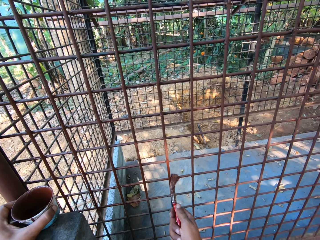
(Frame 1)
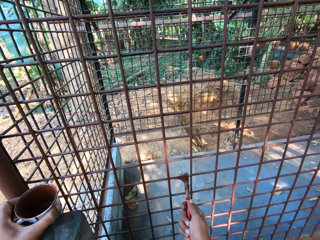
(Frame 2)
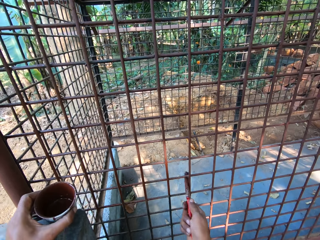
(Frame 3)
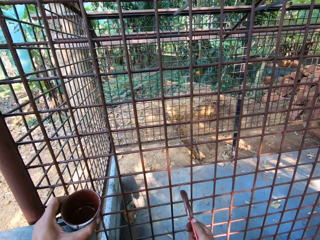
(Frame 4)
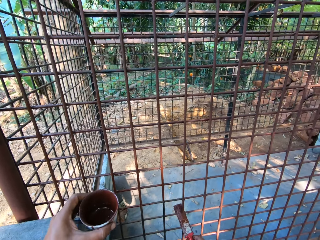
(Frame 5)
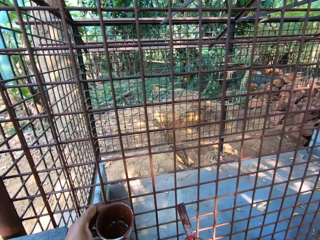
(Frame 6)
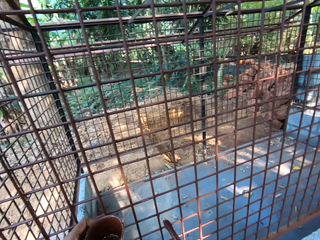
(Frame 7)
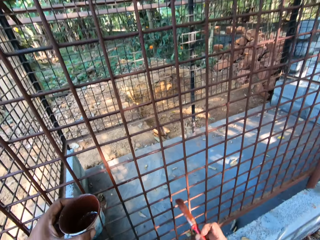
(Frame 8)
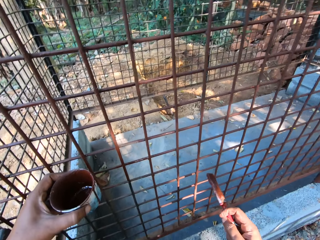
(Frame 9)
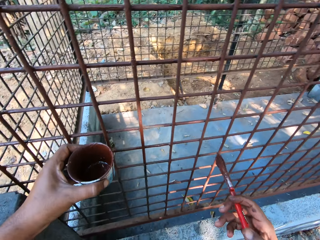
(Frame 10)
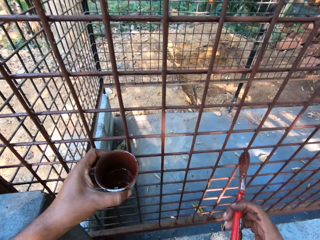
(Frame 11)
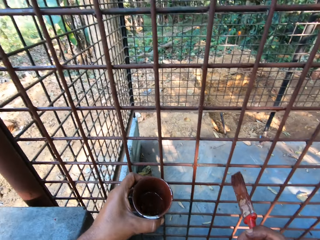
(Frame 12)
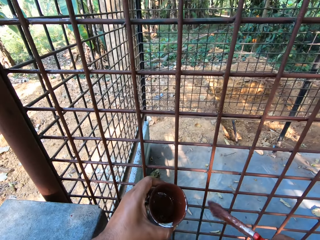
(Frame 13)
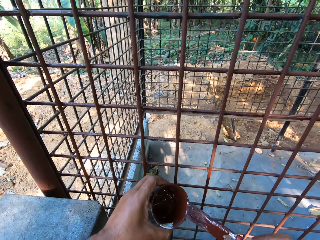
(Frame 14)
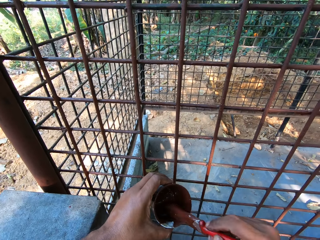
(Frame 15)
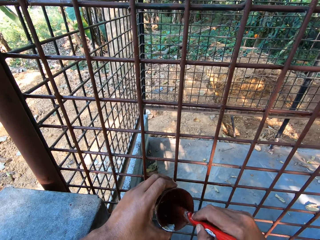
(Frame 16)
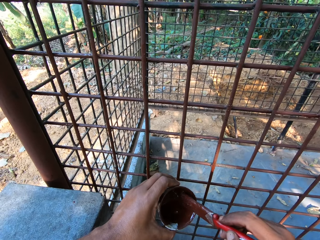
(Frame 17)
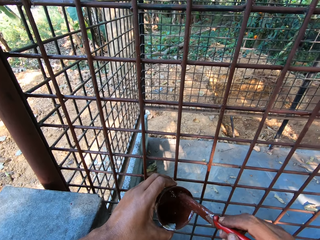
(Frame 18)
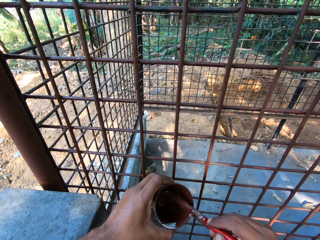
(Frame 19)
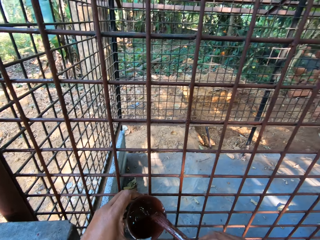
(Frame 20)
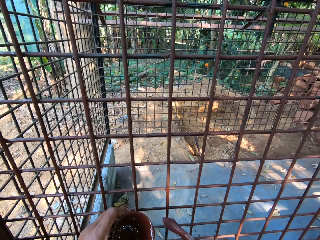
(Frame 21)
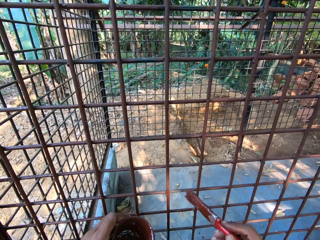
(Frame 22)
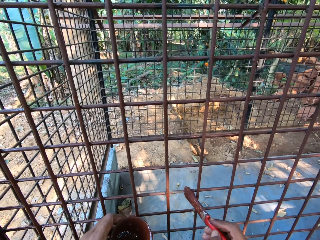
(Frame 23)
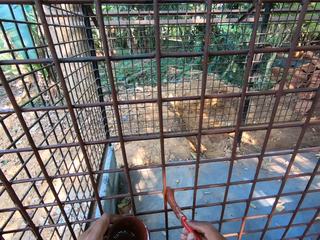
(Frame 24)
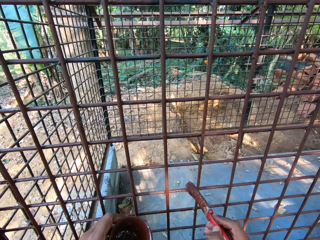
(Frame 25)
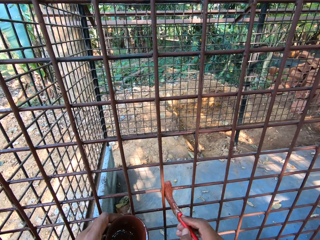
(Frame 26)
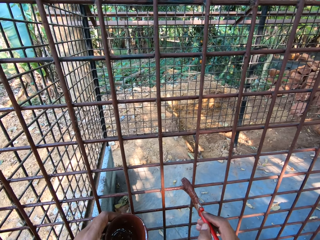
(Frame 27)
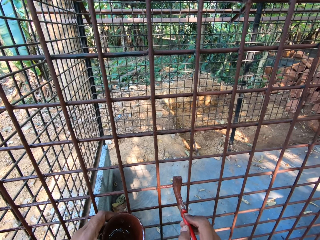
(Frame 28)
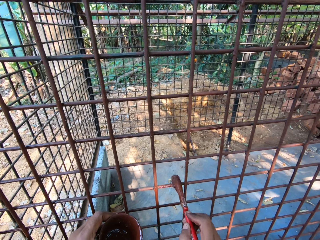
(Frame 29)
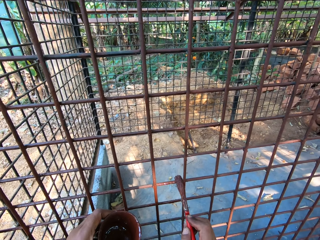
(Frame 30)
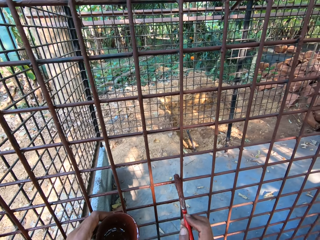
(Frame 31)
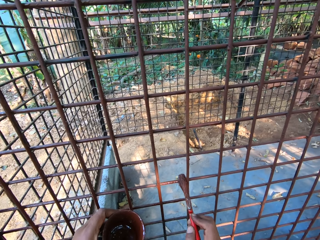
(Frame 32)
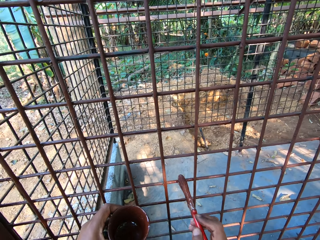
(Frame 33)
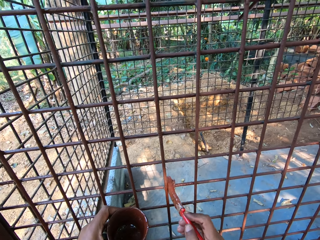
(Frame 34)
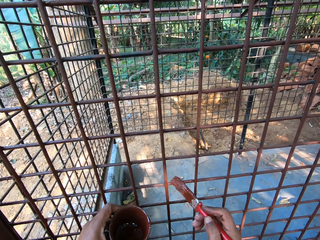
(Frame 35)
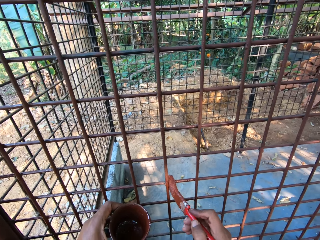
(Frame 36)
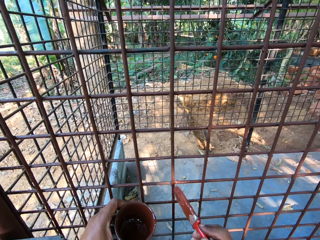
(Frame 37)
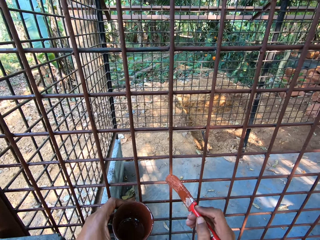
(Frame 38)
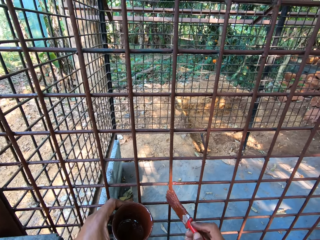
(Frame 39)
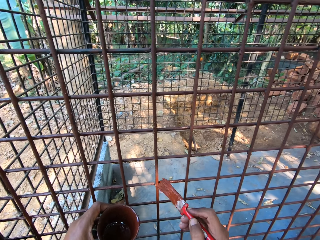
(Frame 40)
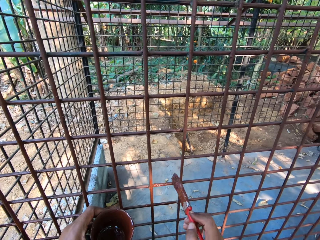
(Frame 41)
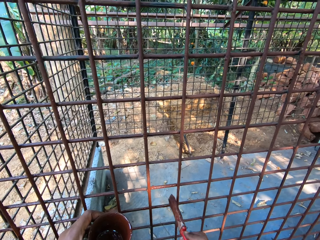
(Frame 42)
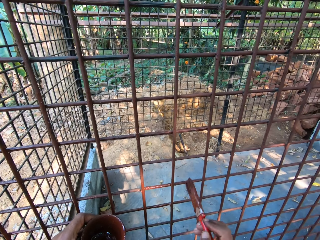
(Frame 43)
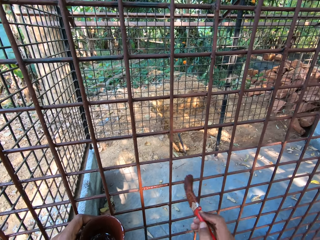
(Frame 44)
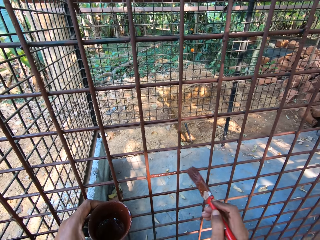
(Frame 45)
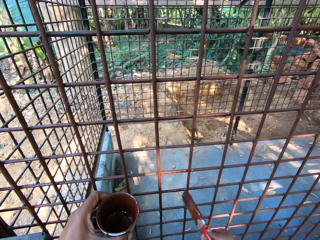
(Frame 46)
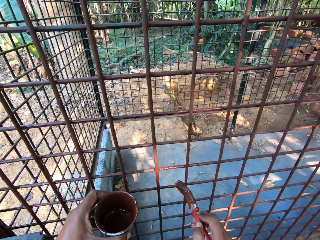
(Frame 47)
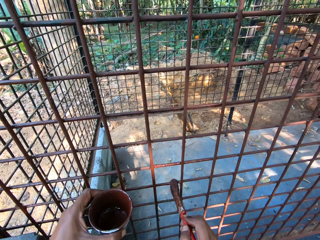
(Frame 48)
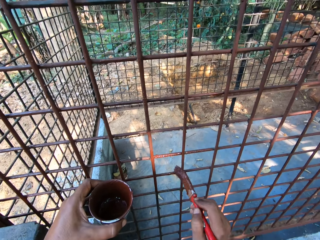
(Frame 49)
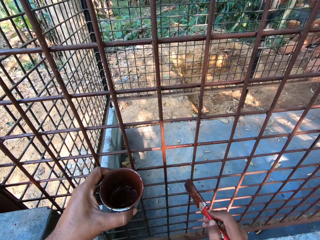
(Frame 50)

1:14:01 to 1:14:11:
The camera wearer interacts with a man. He dips the paintbrush into the can in his left hand with his right hand. He paints the cage with the paintbrush in his right hand.

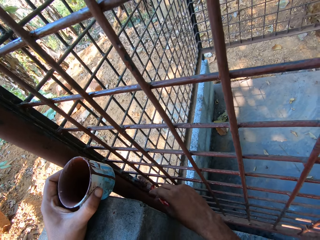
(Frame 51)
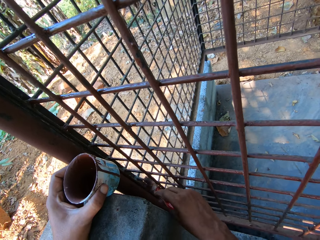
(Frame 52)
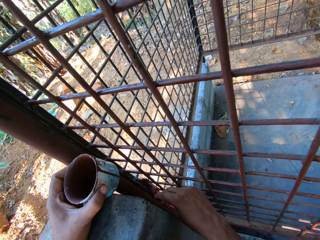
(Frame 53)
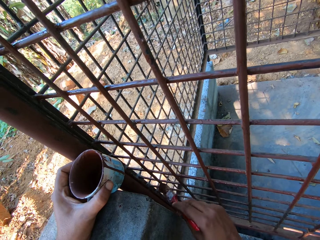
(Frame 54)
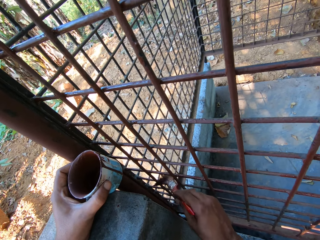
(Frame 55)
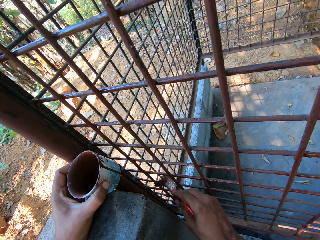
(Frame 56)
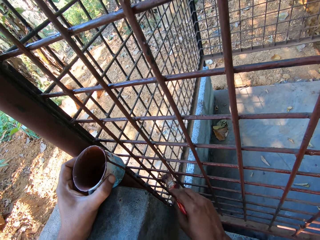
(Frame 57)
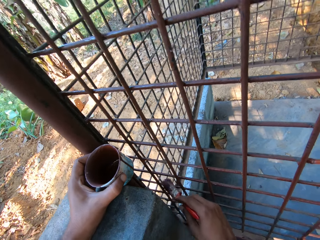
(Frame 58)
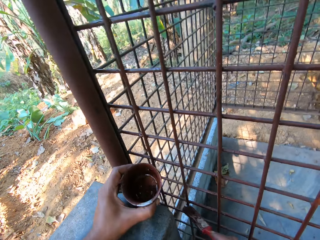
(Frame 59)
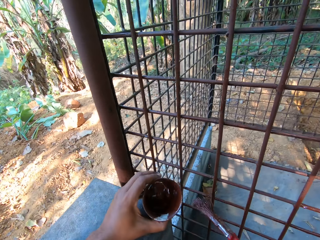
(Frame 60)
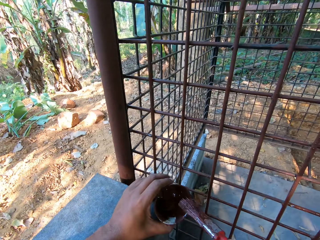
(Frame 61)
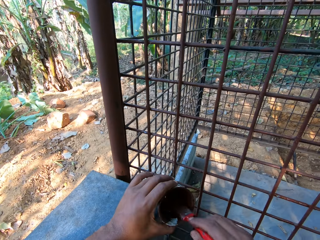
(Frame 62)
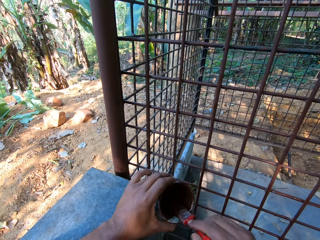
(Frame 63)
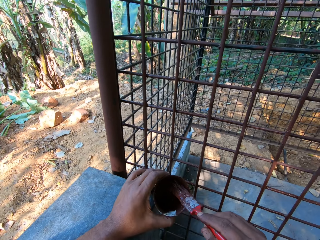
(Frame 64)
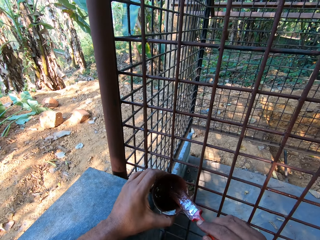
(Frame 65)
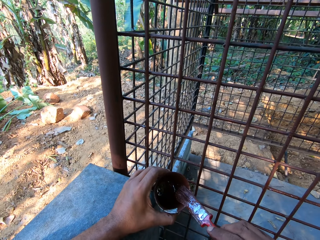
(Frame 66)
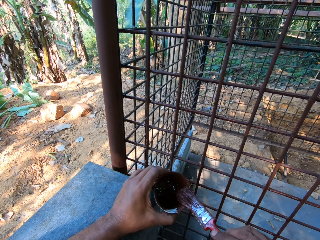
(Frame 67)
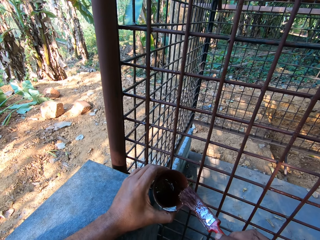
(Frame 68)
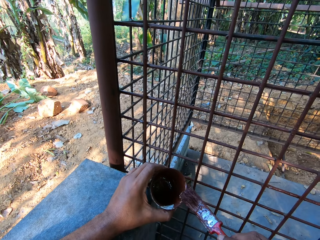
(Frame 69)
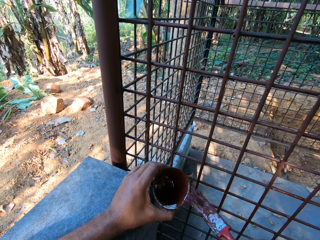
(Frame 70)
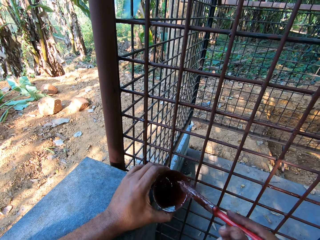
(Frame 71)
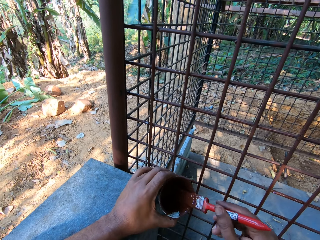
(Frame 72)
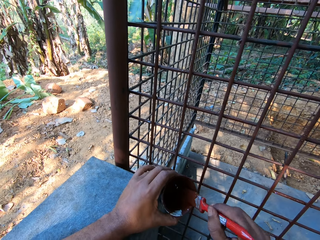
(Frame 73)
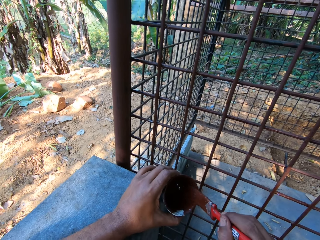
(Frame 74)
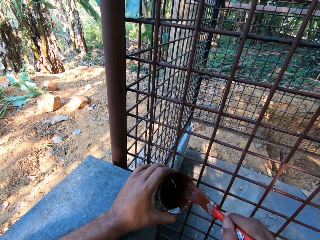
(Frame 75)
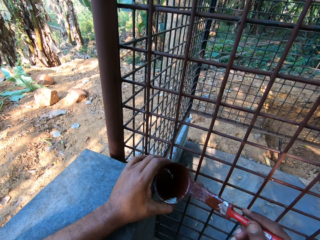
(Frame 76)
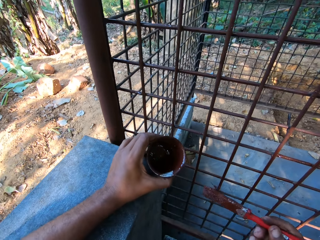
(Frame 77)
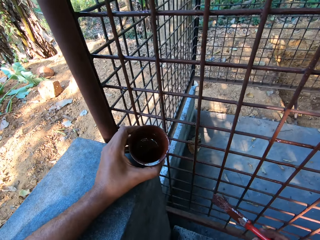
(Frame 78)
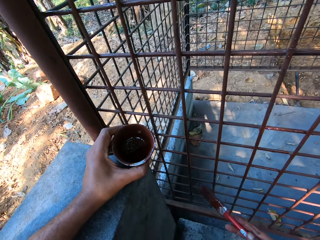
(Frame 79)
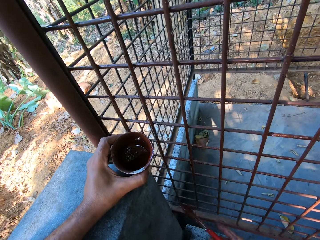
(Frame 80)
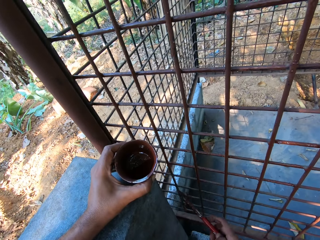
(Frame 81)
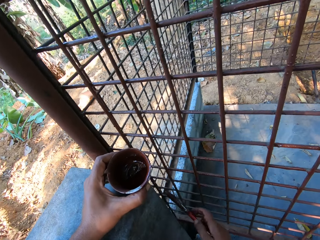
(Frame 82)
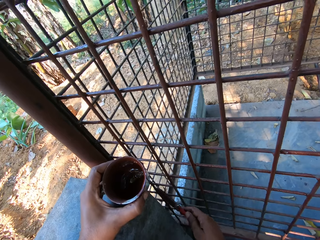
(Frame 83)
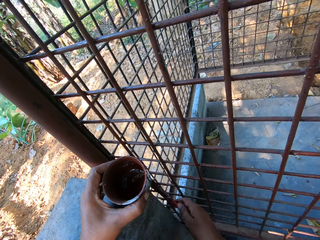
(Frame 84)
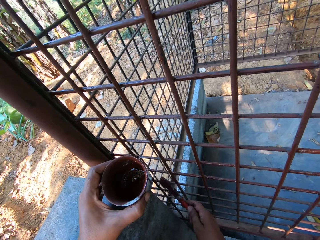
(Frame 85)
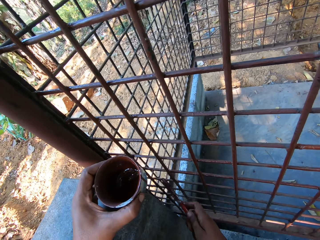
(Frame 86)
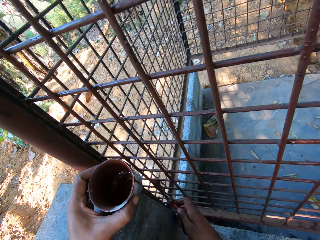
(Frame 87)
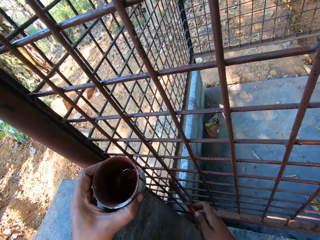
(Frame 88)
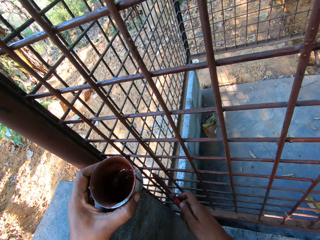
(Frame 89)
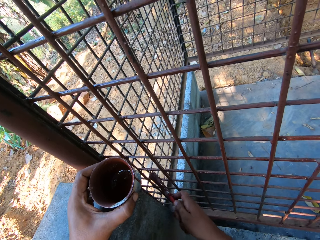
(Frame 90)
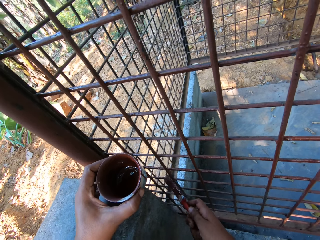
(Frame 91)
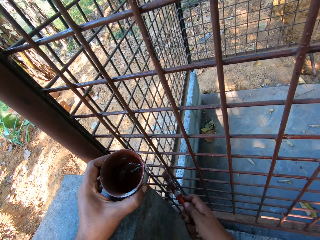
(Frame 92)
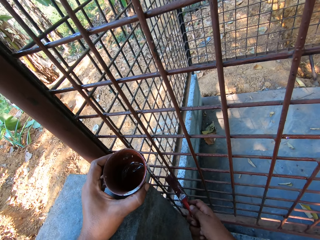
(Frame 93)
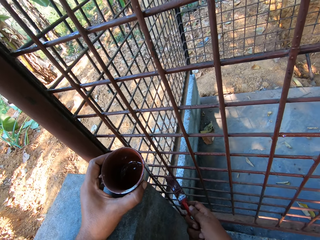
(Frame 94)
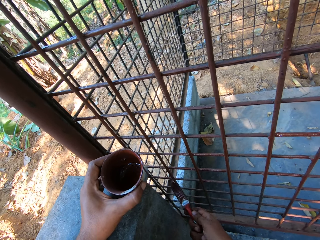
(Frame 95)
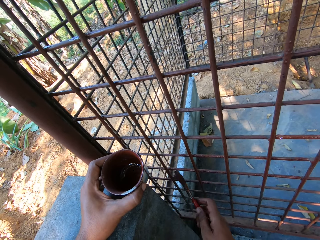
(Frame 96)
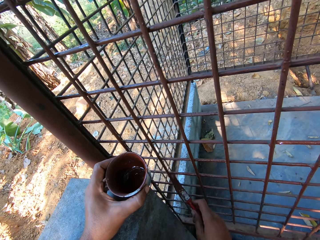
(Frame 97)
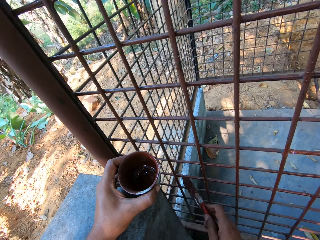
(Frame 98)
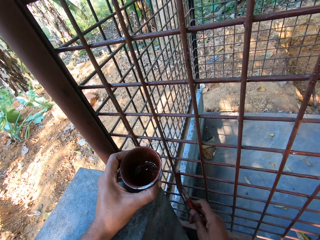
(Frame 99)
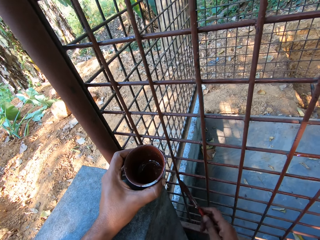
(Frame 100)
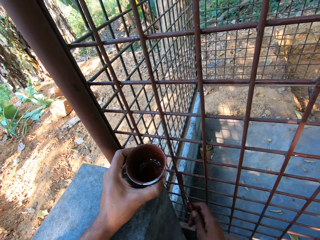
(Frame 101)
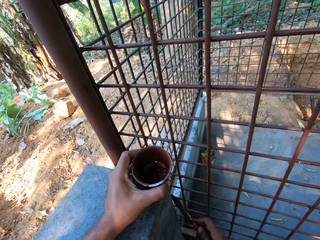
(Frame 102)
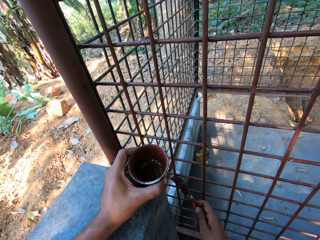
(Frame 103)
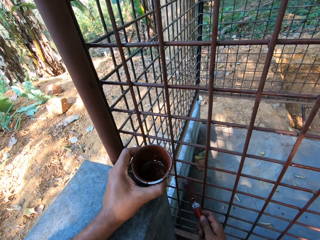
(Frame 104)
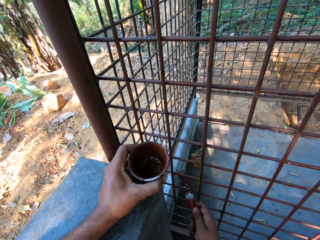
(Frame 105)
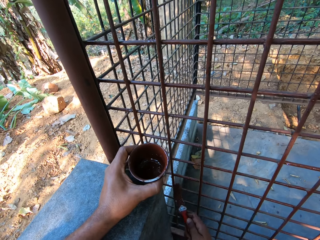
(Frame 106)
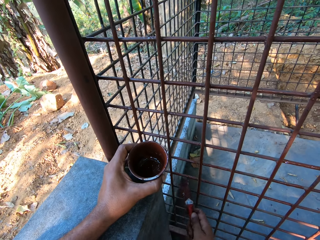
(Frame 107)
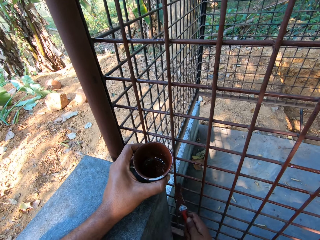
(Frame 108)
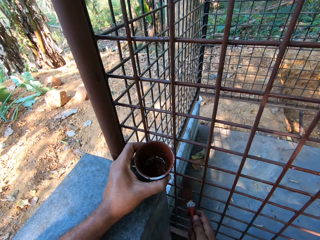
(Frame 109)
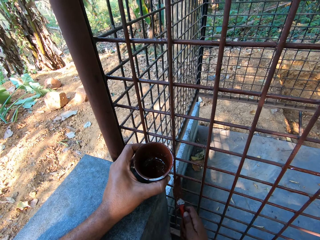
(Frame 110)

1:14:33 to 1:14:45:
The camera wearer dips the paintbrush into the can or tin in his left hand with his right hand. He wipes the paintbrush on the tin. He paints the cage with the paintbrush in his right hand.
